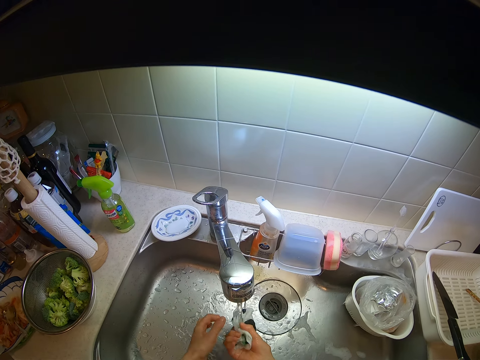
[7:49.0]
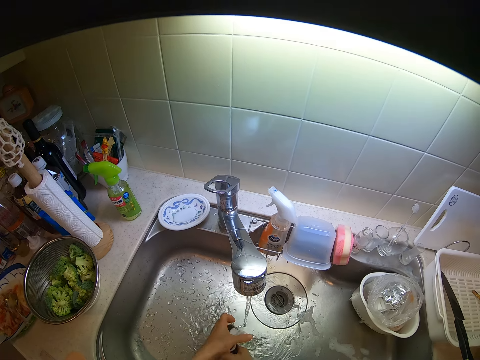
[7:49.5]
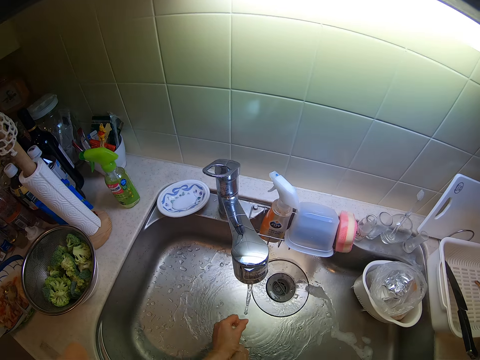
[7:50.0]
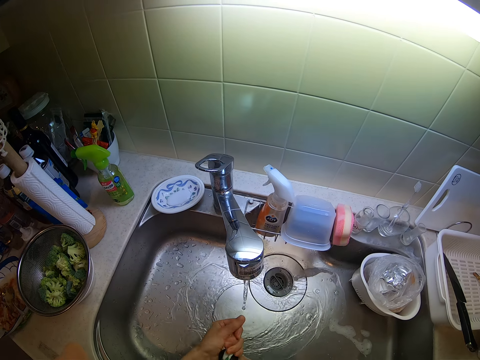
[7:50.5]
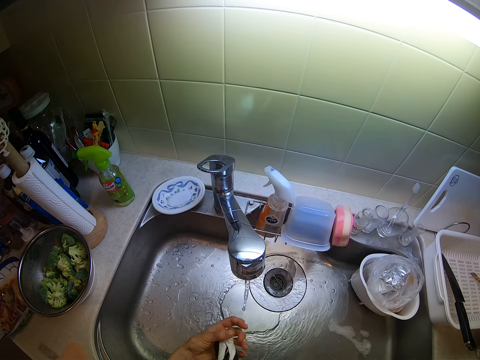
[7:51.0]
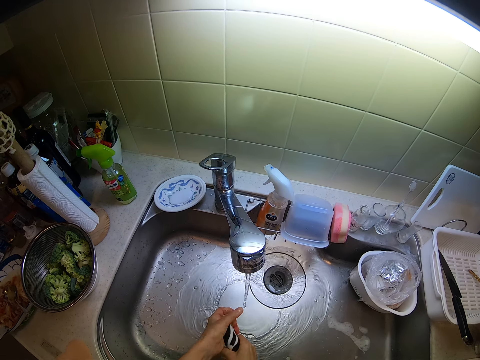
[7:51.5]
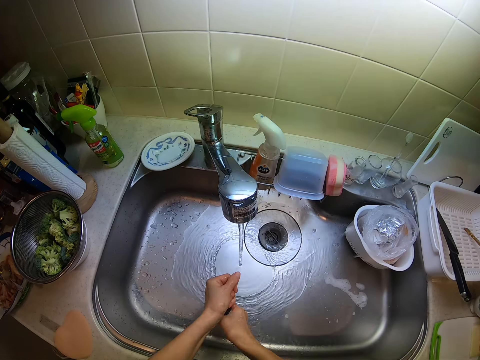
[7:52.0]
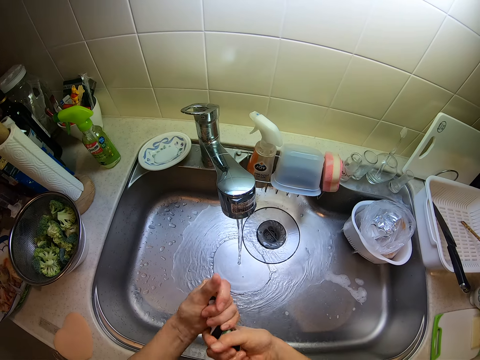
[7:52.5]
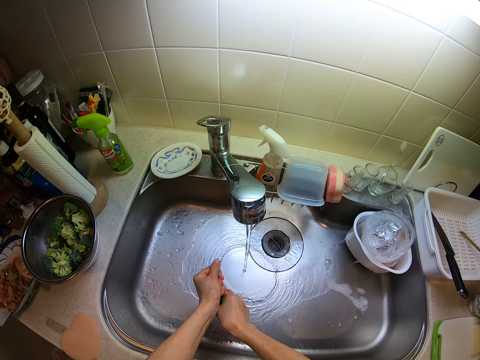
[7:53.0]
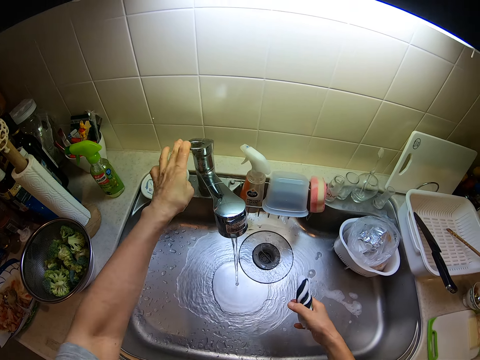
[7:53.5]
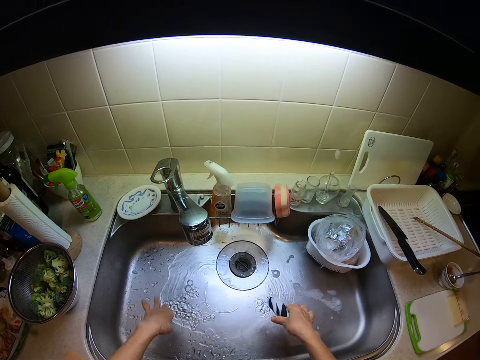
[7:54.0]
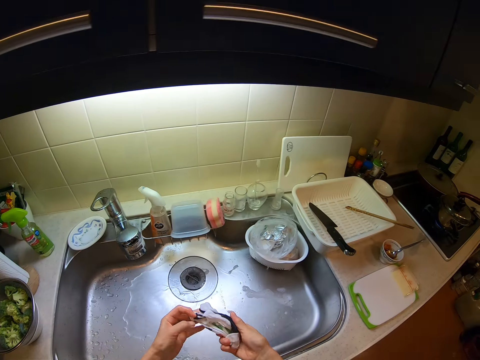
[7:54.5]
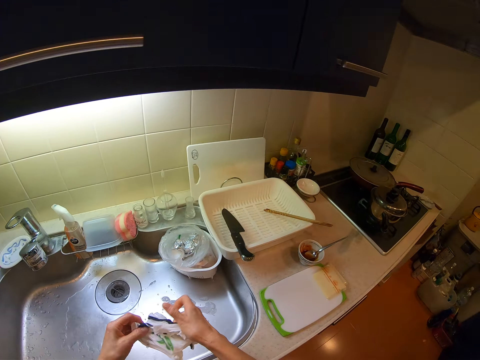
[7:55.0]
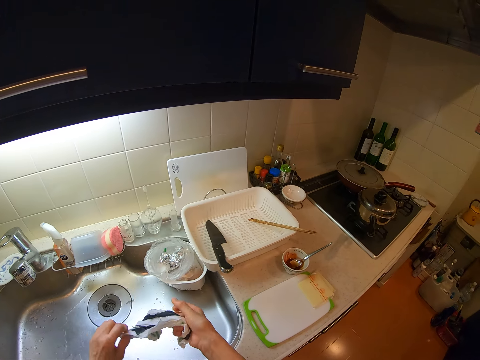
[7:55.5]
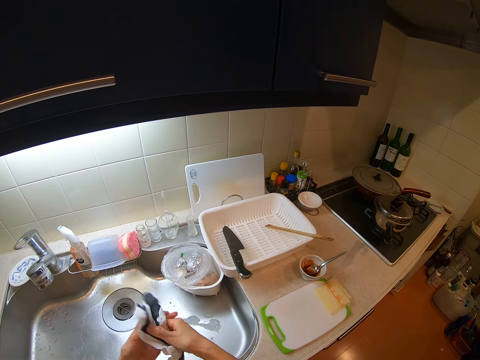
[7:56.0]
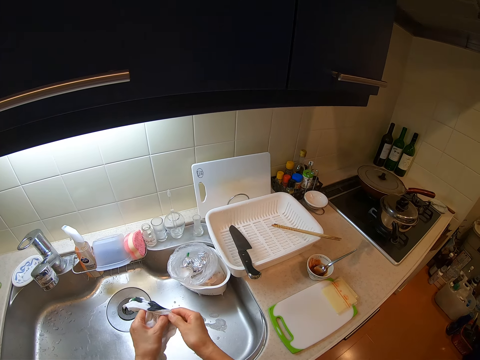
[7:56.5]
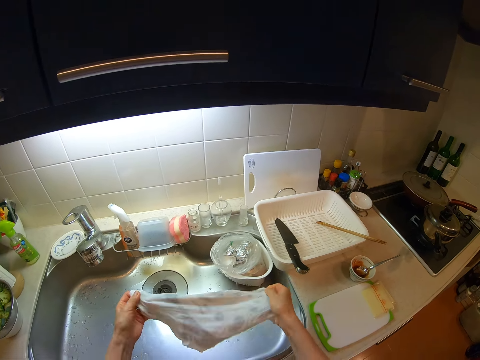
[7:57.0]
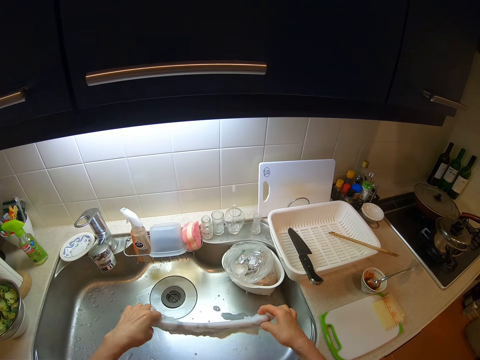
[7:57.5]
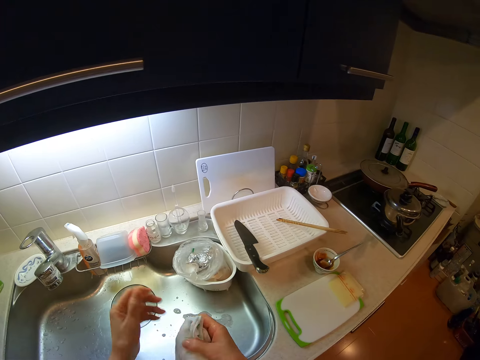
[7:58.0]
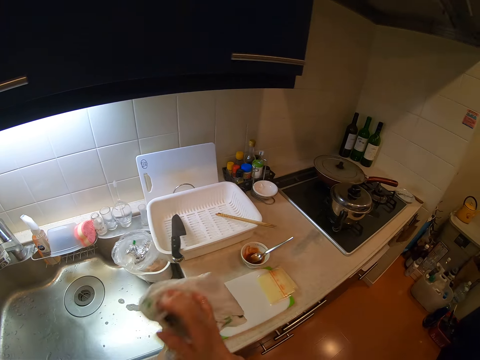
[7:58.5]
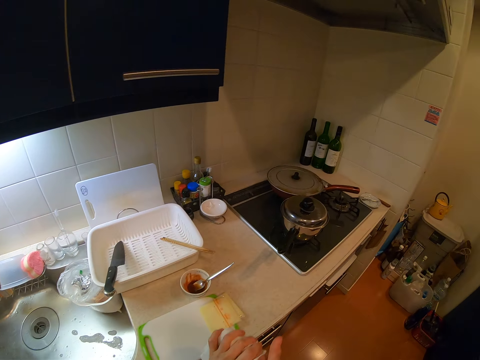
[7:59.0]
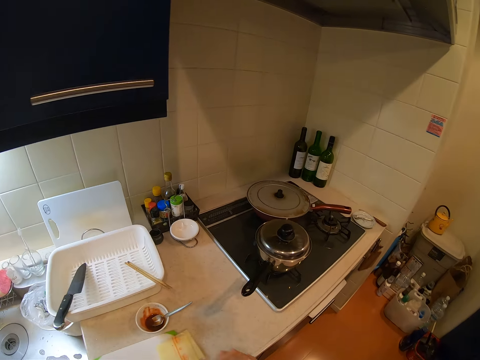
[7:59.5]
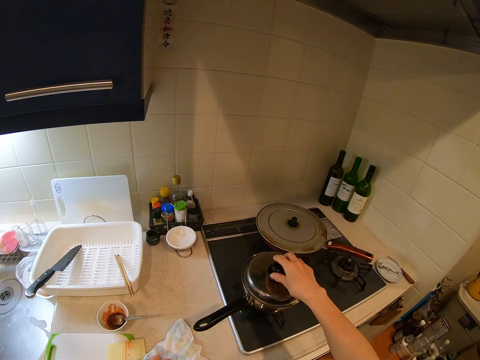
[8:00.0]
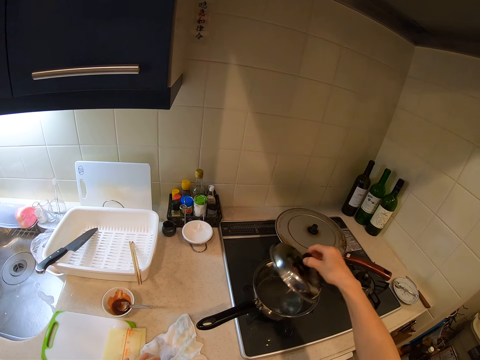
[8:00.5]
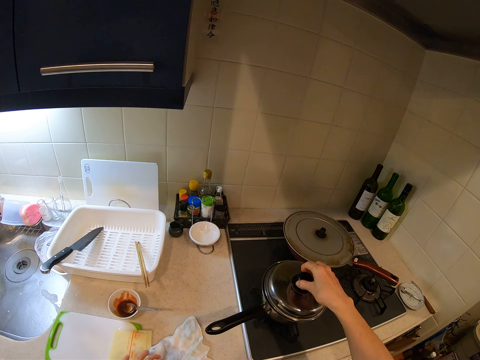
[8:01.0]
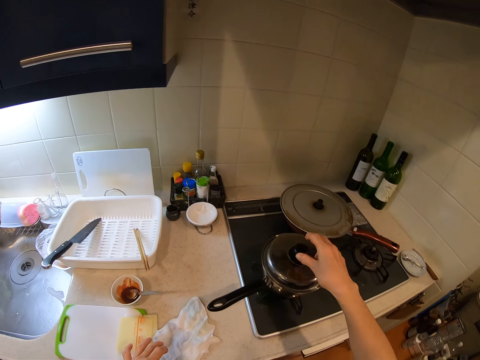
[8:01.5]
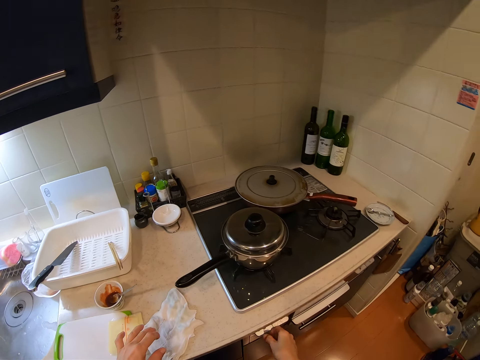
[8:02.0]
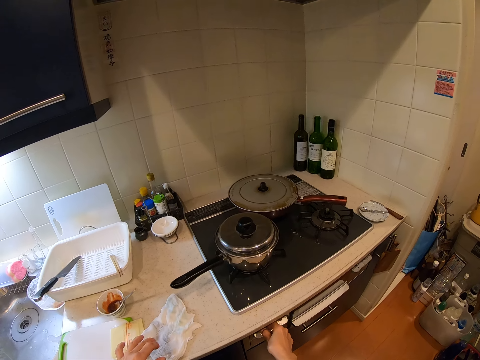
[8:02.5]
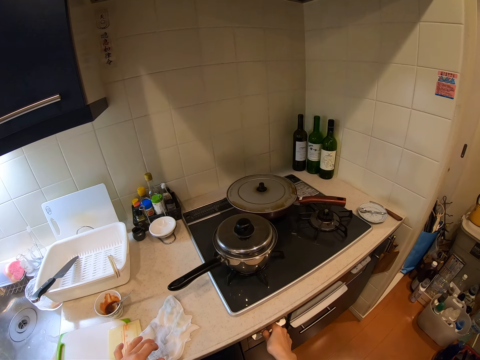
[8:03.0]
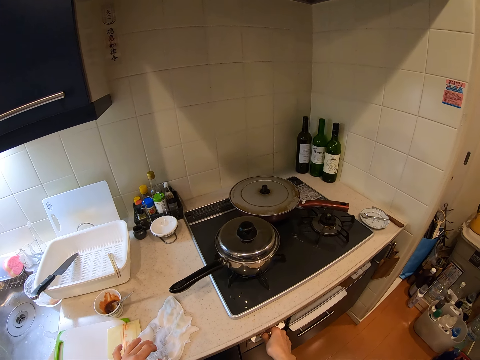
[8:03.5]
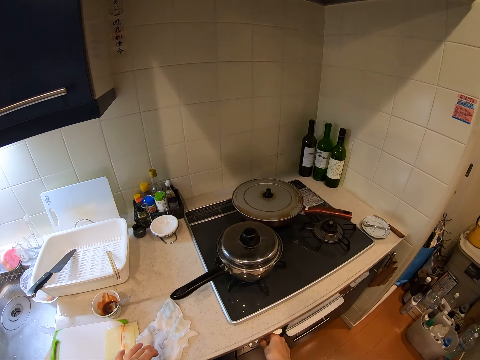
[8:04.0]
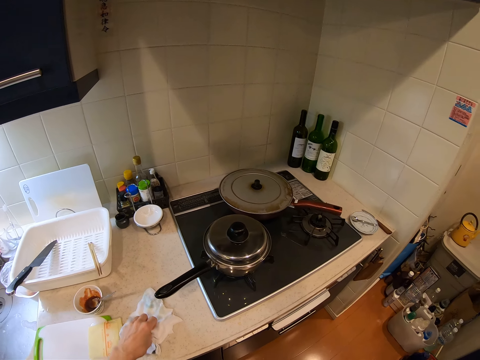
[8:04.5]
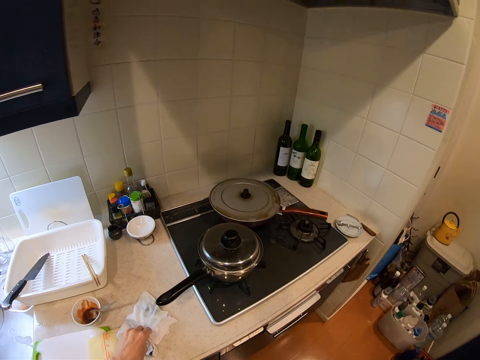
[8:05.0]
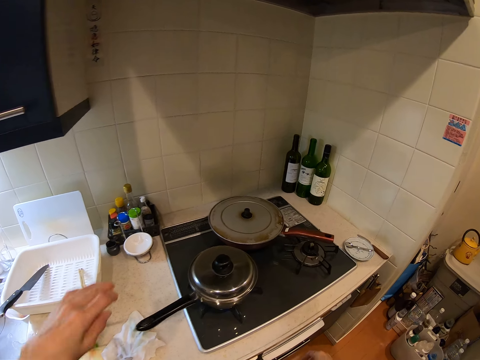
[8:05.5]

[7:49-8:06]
The camera wearer squeezes water from the hand towel. She turns off the tap with her left hand. She spreads the hand towel with both hands. She dries both hands with the hand towel. She lifts the cover of the pot from the pot with her right hand. She covers the pot with the cover. She adjusts the pressure of the cooker with her right hand. She moves the hand towel on the kitchen slab with her left hand.

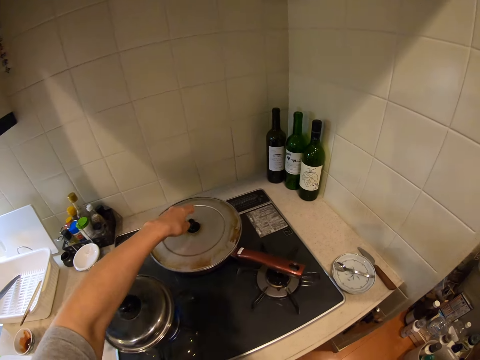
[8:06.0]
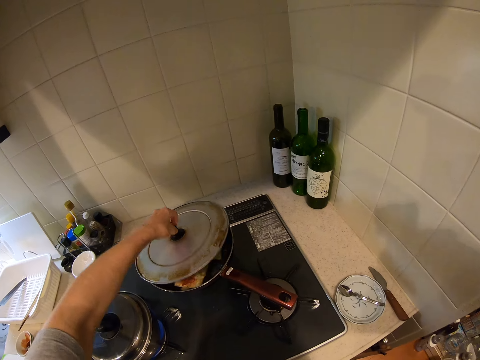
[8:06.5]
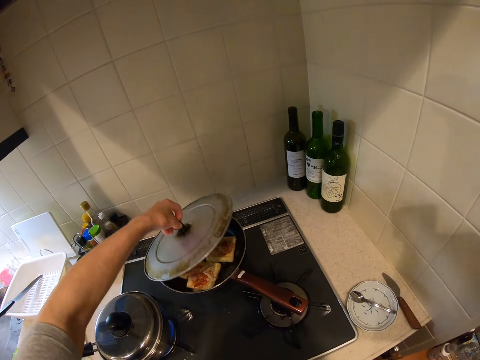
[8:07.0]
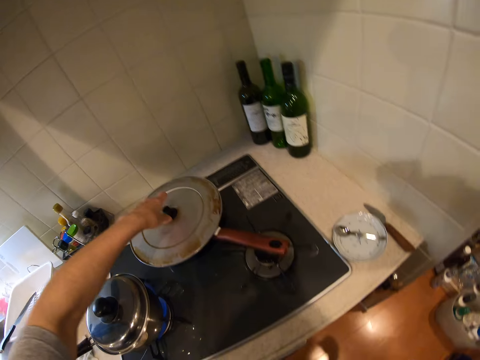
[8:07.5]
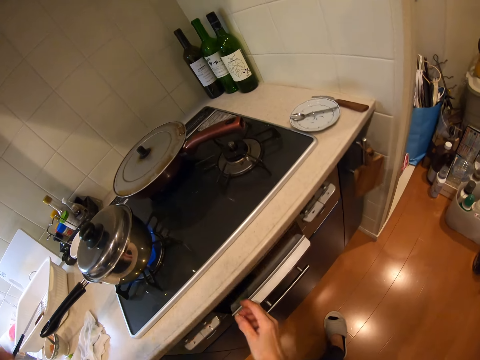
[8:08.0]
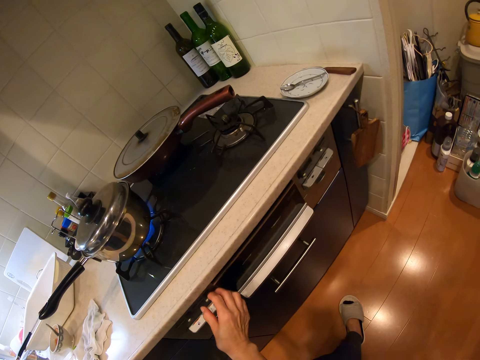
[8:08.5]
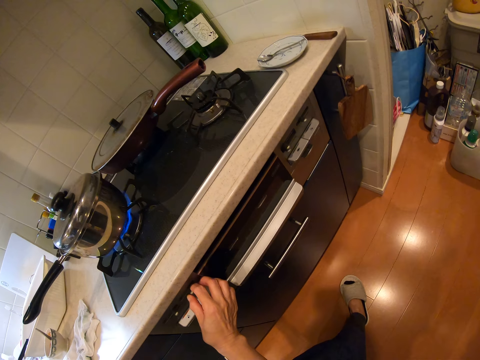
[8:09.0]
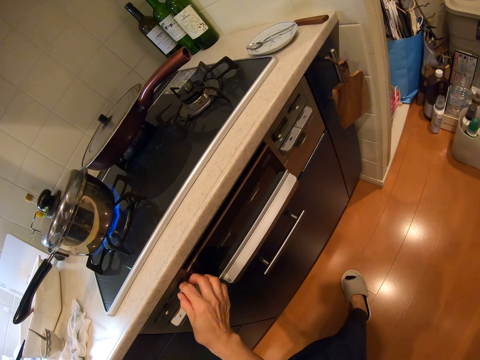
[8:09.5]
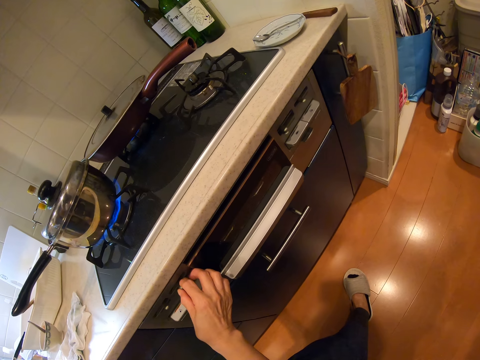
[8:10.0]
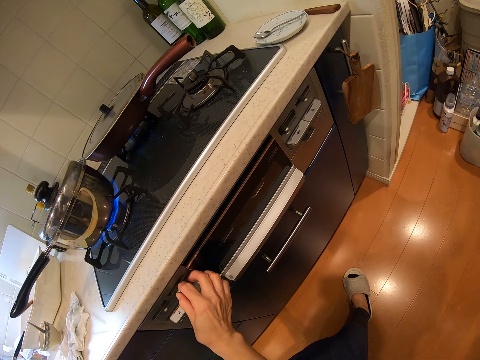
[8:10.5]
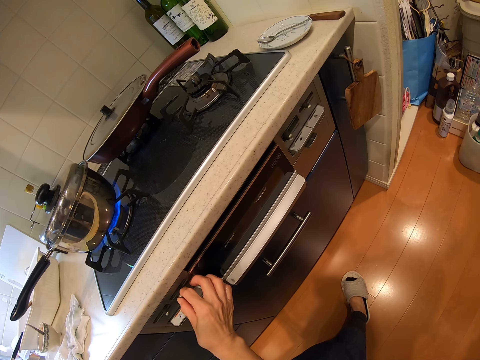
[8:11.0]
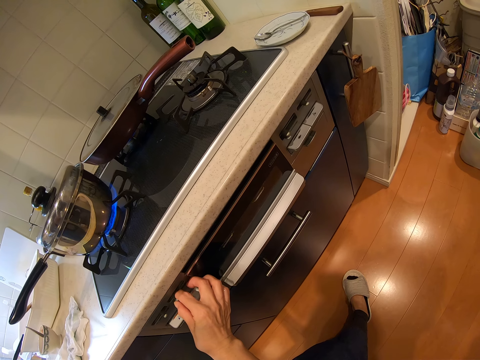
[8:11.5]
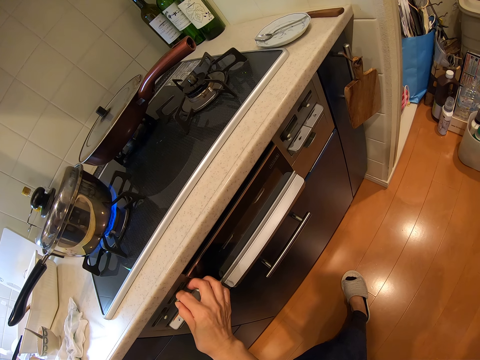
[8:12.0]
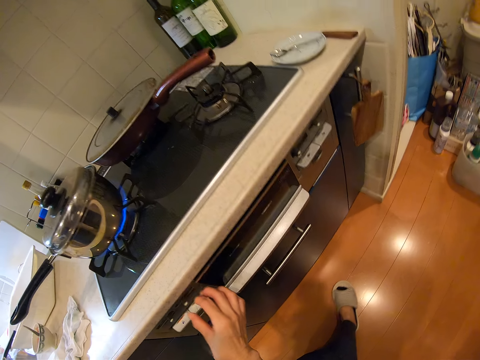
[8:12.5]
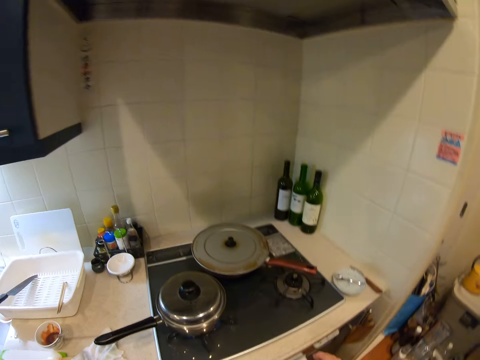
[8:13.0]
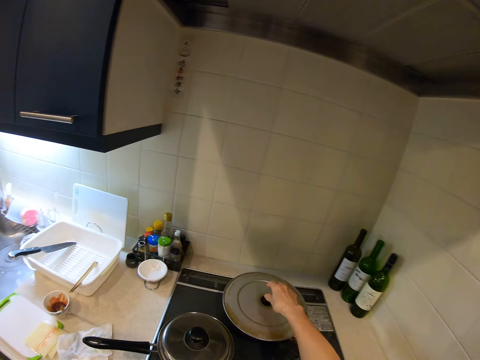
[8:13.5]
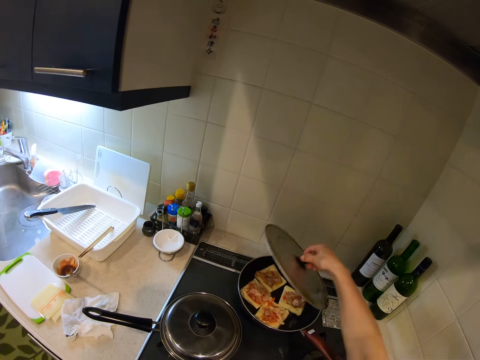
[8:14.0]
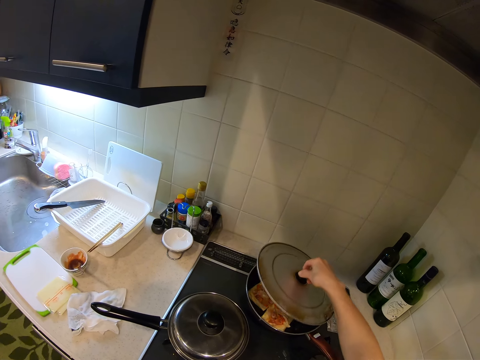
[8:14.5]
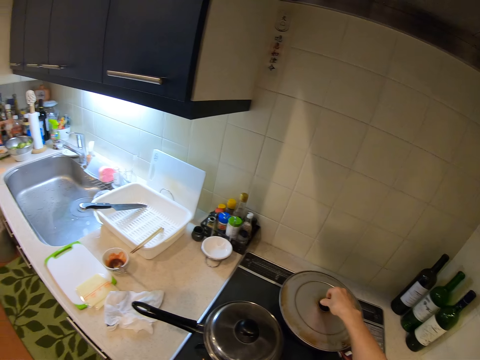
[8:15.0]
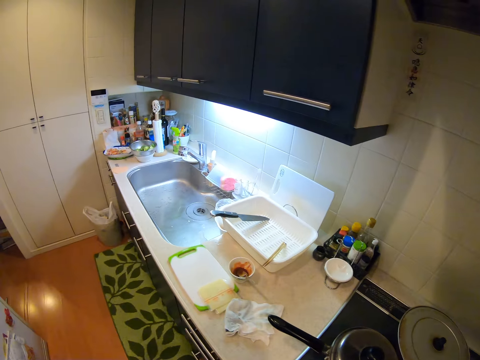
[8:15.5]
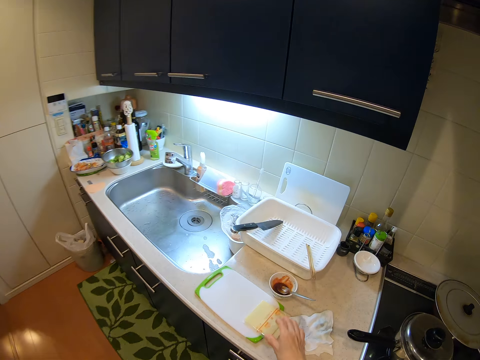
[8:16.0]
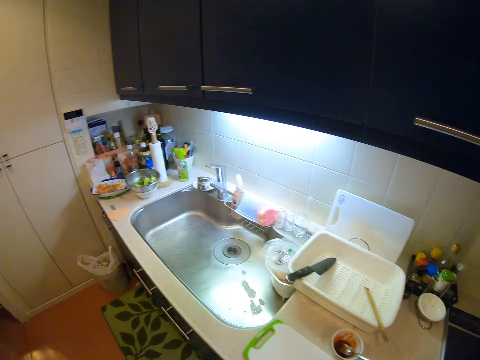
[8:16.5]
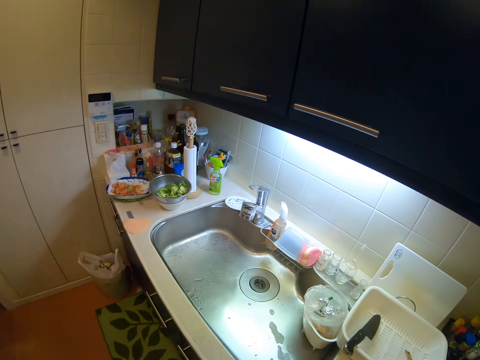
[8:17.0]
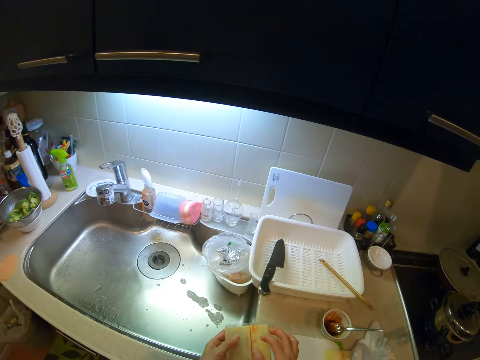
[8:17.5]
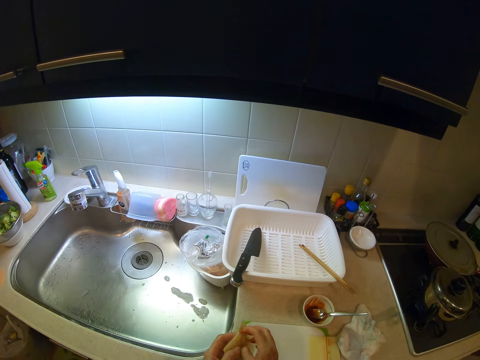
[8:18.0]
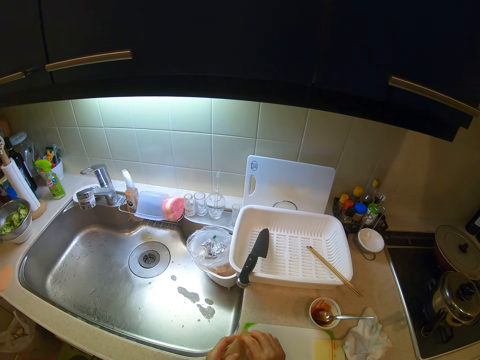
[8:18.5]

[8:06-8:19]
The camera wearer lifts the cover of the frying pan from the frying pan with her right hand. She covers the frying pan with the cover. She adjusts the pressure of the cooker with her right hand. She lifts the cover of the frying pan from the frying pan with her right hand. She covers the frying pan with the cover. She picks up the cheese from the chopping board with her right hand. She opens the nylon of the cheese with both hands.
